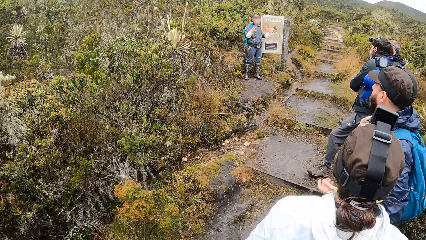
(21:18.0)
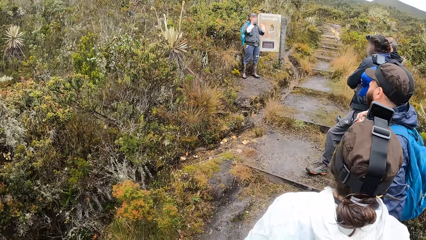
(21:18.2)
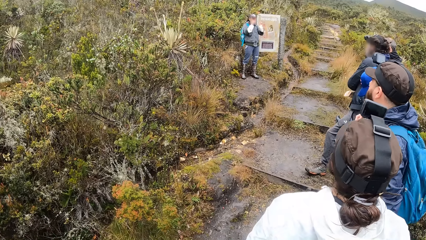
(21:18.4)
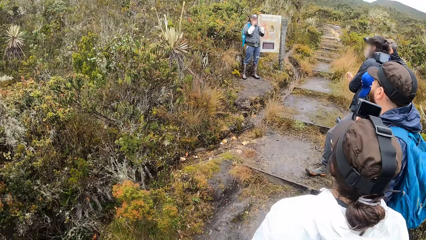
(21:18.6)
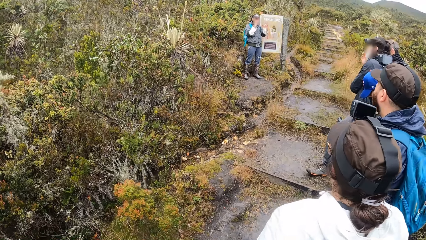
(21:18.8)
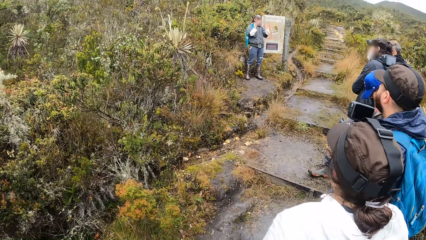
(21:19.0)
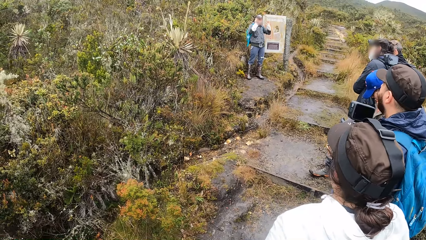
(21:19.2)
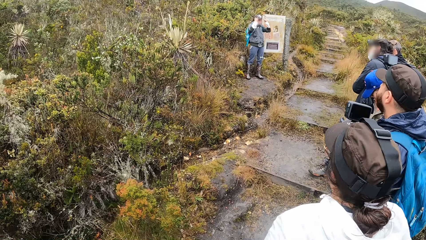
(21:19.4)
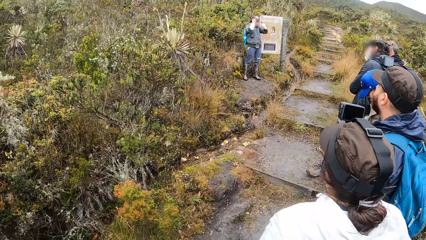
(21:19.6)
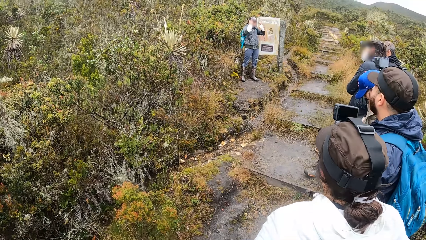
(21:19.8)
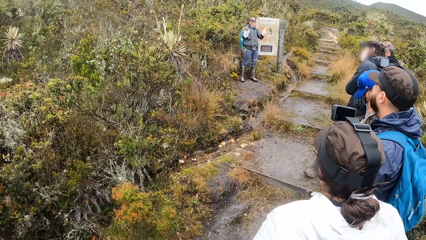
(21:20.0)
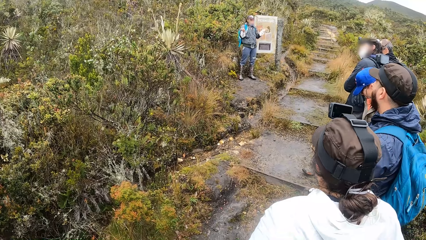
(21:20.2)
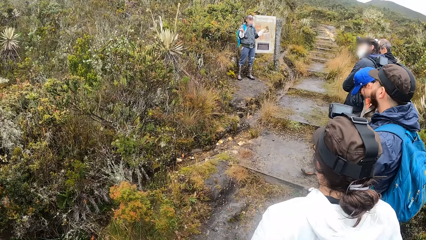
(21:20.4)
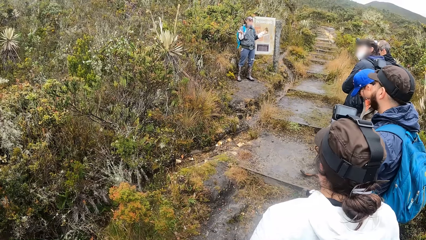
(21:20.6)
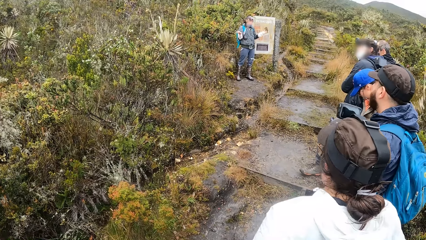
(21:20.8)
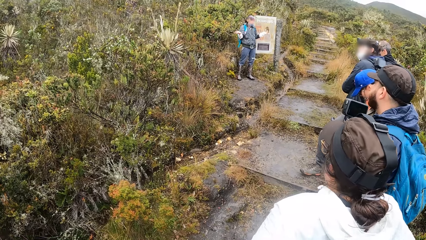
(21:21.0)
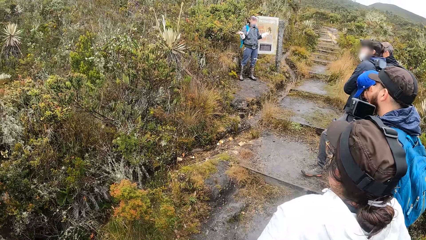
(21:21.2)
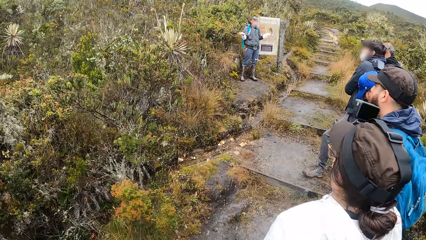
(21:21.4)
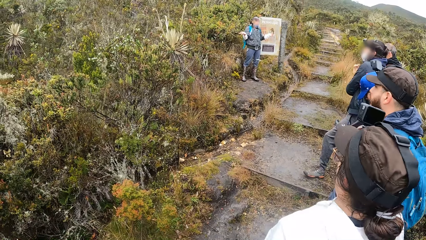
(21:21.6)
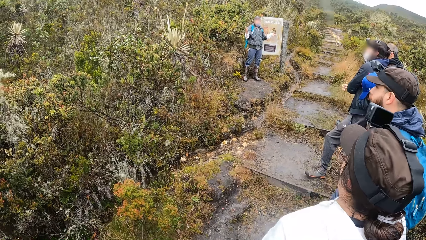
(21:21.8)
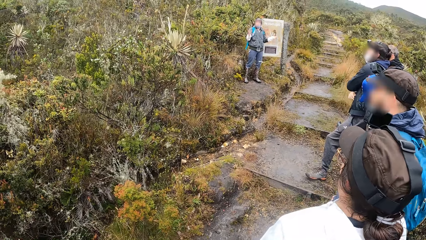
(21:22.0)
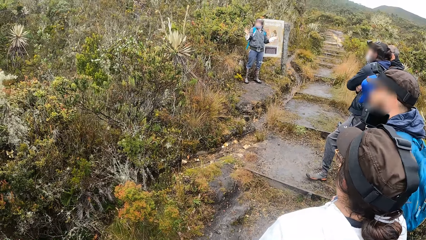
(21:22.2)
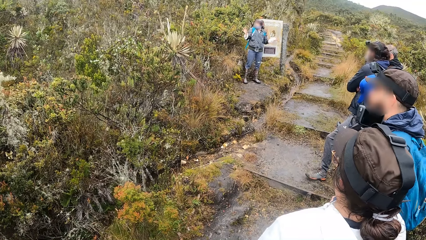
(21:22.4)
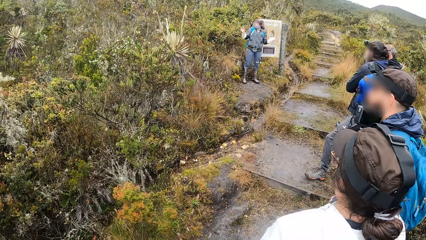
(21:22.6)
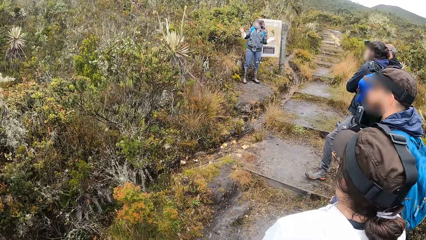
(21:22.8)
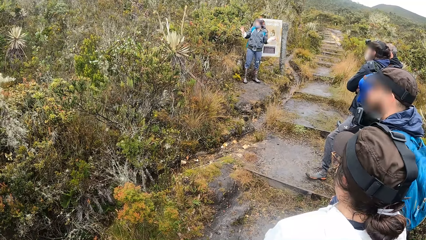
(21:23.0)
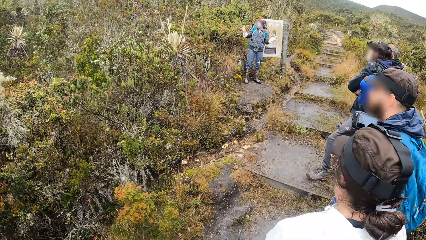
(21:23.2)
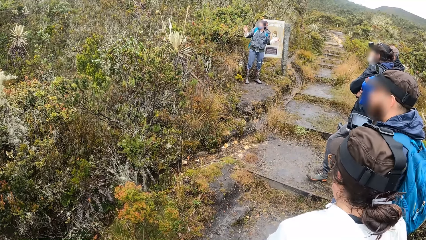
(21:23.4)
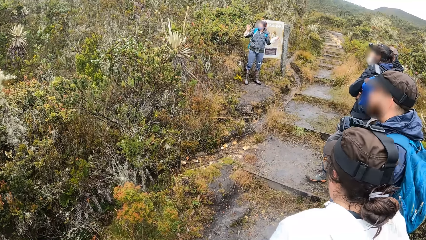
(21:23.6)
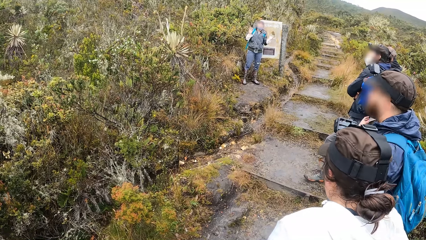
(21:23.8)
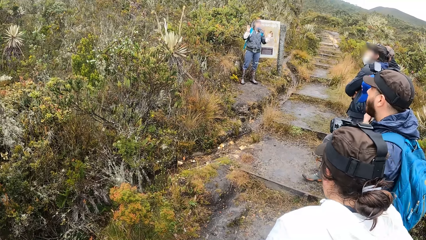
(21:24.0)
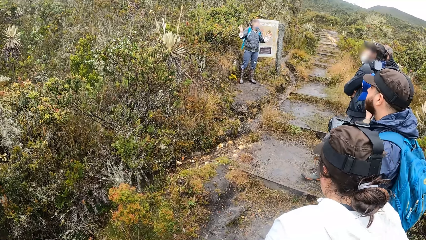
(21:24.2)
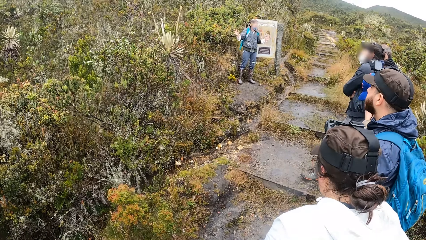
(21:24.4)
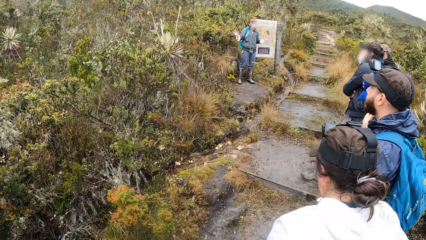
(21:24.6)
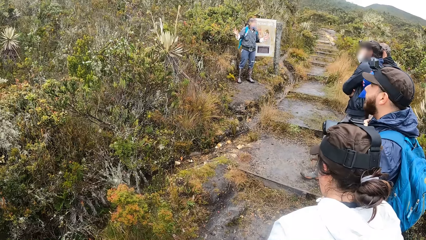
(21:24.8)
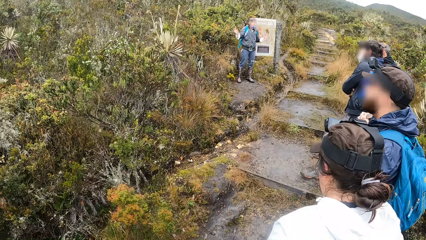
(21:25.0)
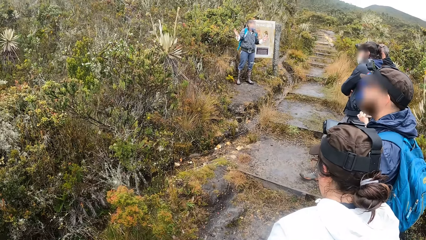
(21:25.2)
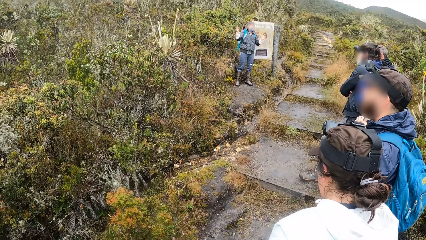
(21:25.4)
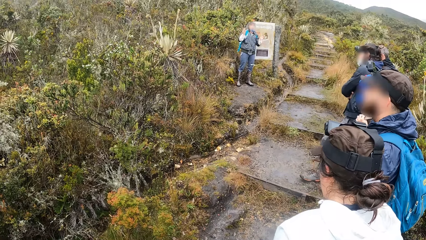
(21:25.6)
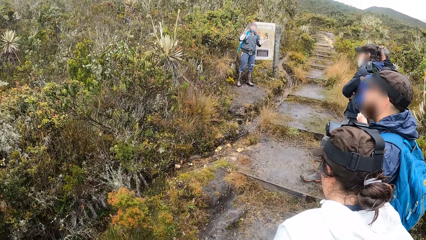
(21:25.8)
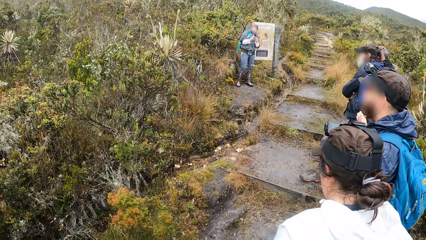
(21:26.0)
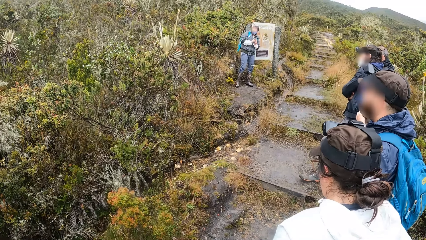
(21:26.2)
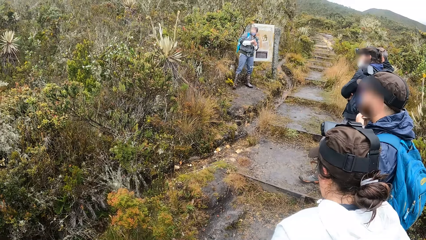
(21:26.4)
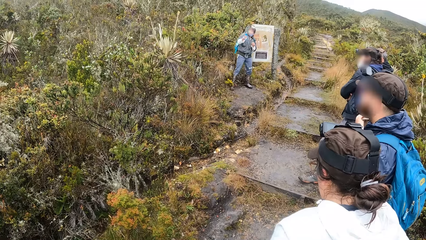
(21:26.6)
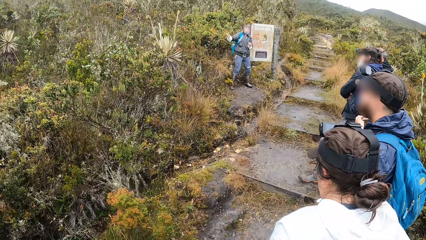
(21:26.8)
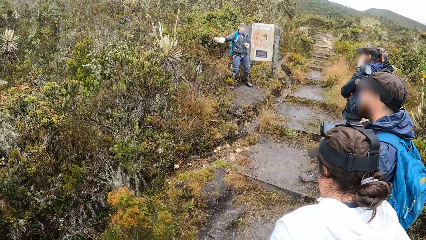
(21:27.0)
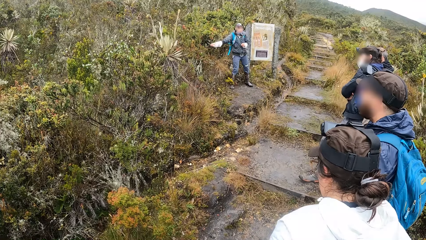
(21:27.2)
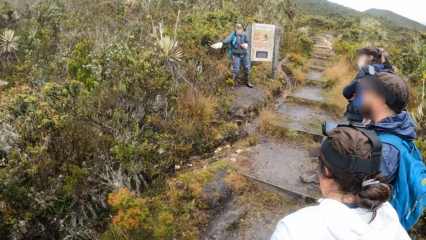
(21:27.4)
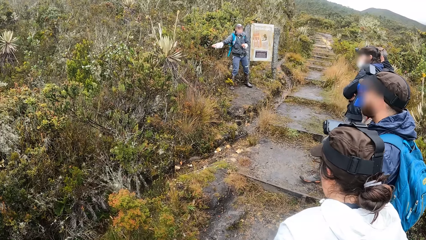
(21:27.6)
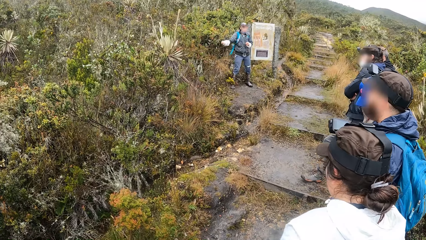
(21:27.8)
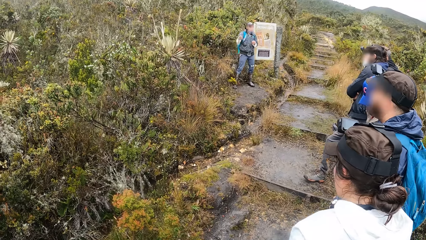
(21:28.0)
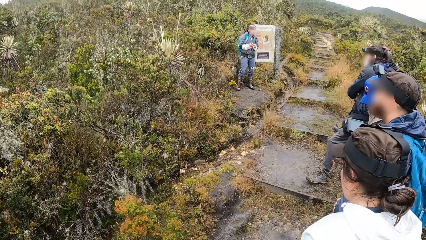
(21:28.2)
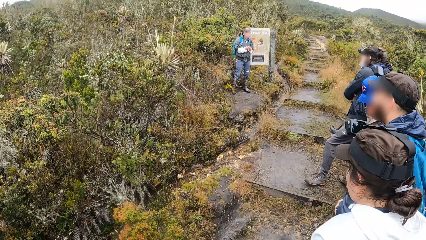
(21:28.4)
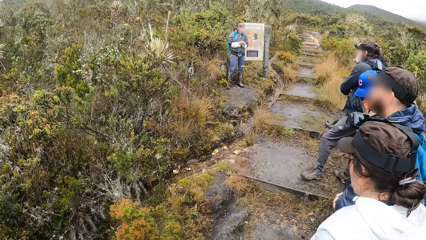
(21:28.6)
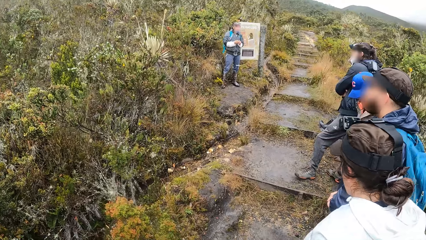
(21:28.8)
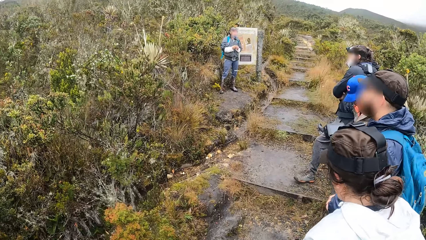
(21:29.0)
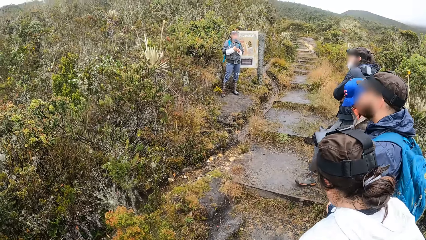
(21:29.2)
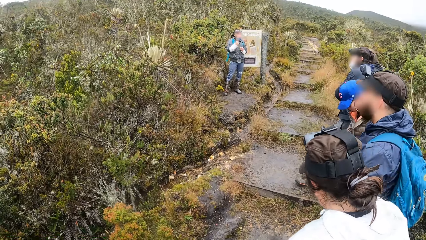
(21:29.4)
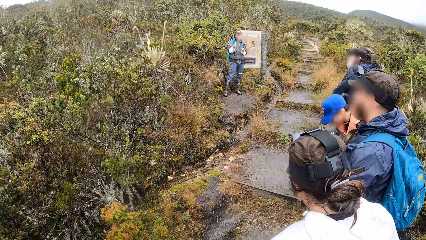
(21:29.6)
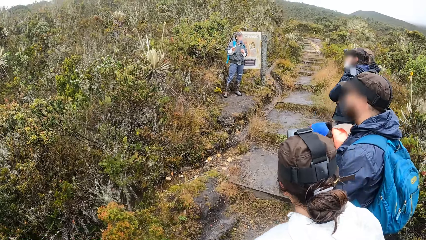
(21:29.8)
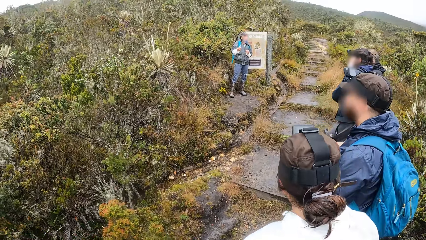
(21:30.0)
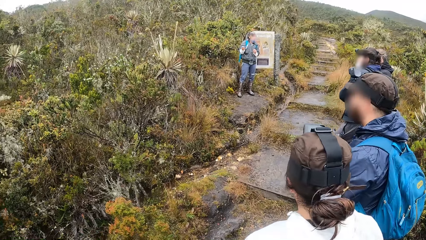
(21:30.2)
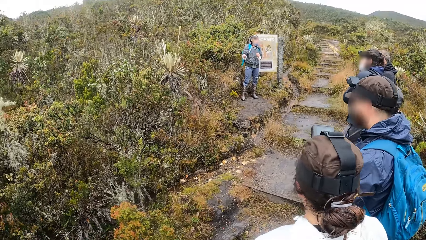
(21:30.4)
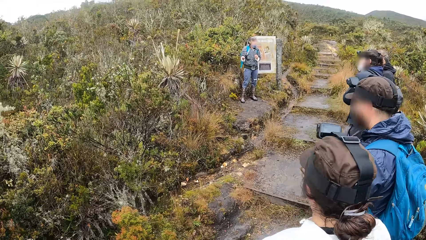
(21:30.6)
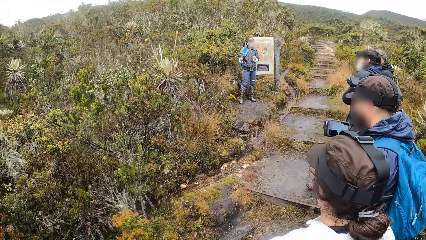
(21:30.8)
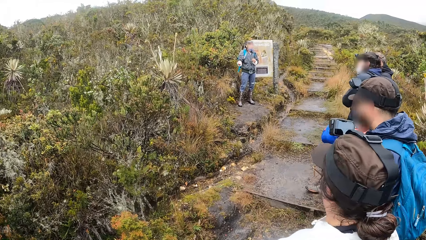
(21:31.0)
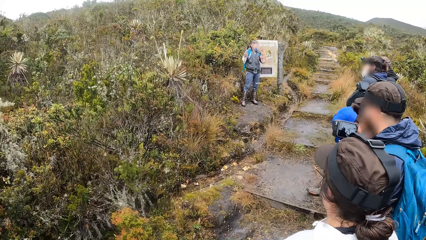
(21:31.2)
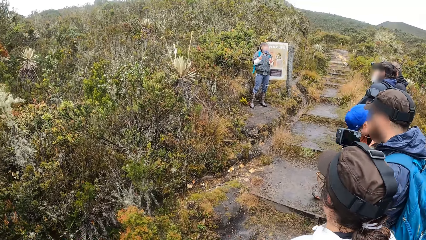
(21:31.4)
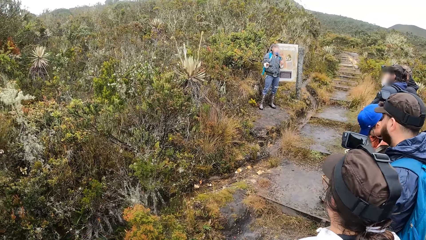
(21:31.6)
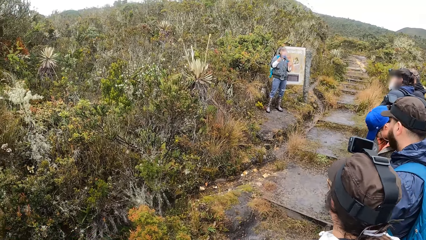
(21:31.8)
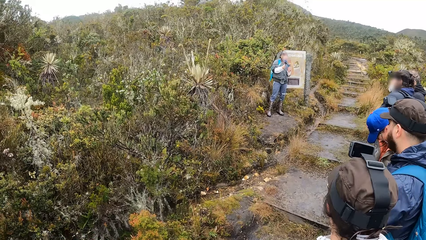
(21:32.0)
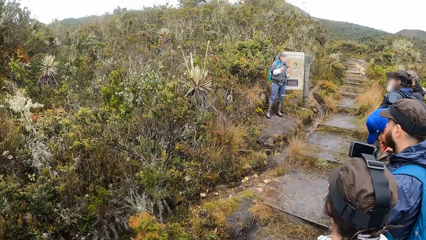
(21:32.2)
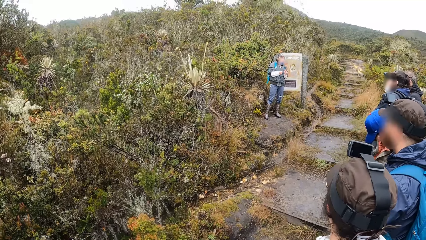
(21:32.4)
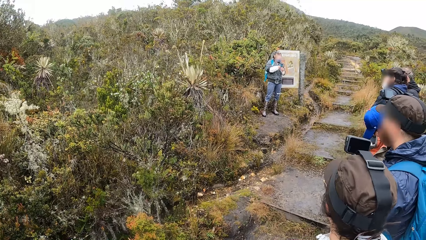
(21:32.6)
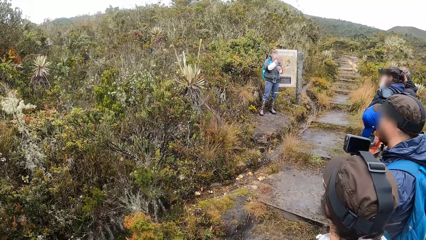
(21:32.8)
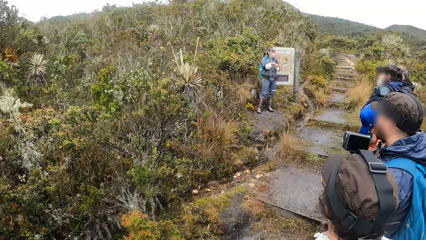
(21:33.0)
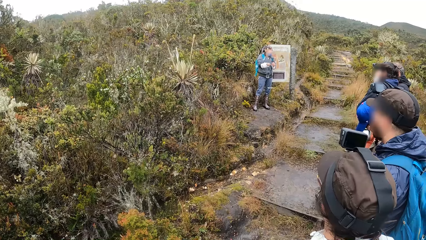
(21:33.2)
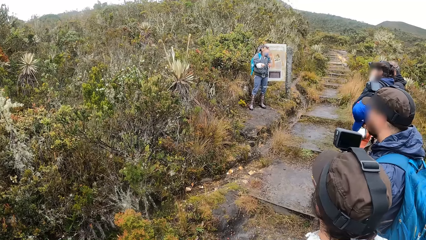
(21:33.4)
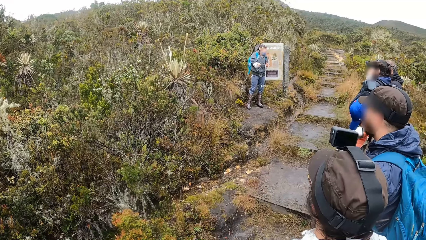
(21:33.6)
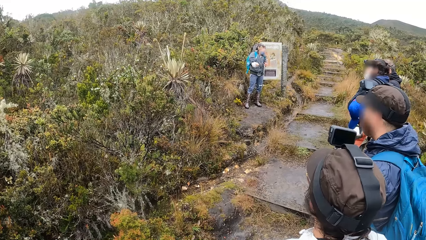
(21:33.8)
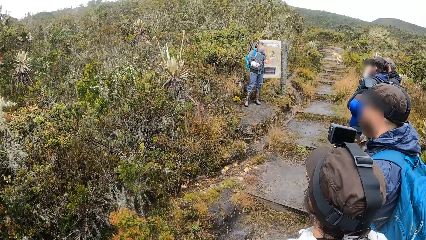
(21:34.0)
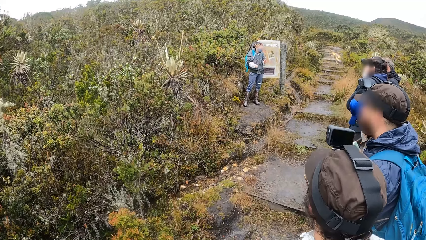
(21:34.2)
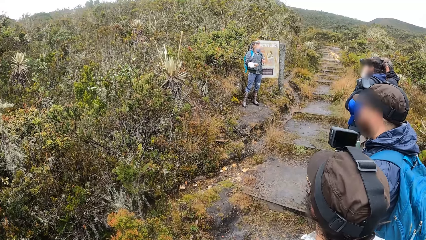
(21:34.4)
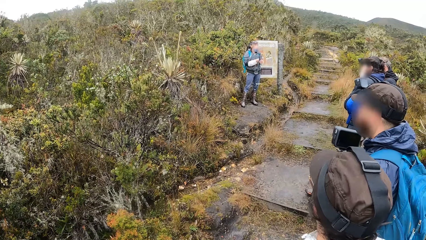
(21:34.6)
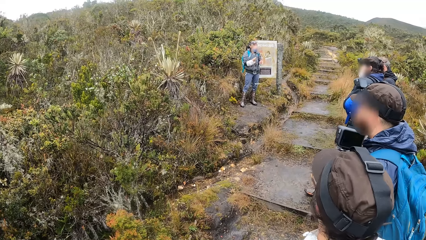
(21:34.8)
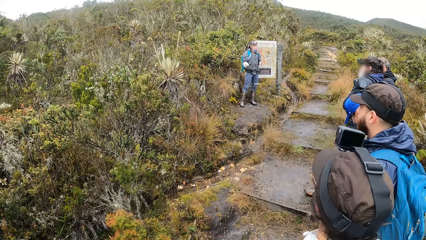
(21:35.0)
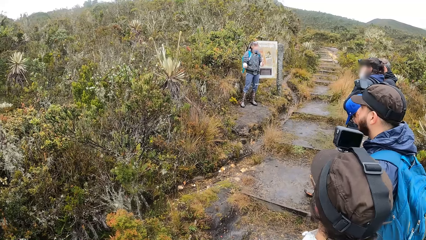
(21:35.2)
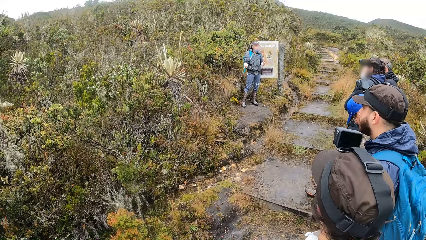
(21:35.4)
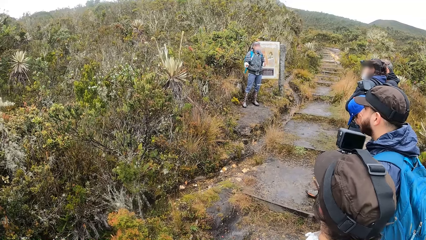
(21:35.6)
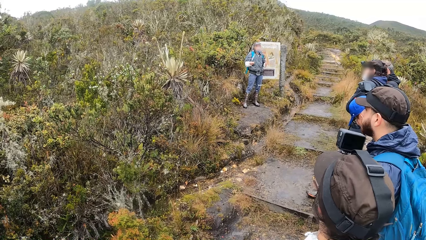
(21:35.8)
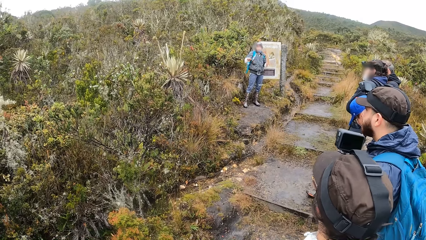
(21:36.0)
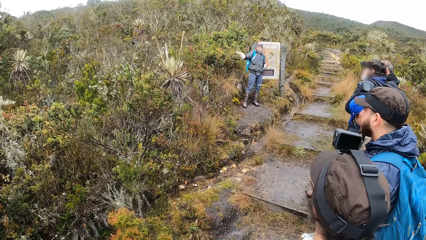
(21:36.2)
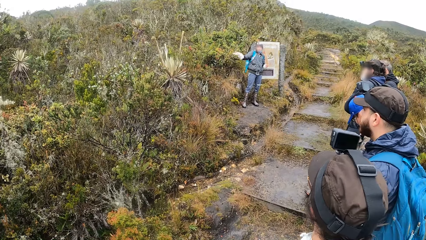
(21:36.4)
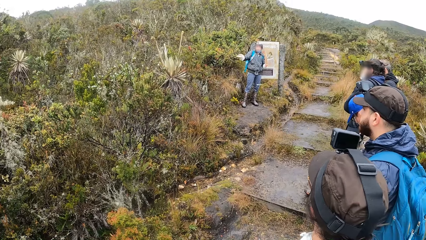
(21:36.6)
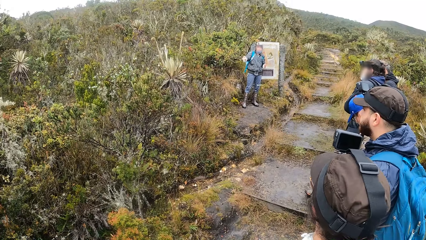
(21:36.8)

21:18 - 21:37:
The camera wearer looks forward. They stare at a person ahead.
